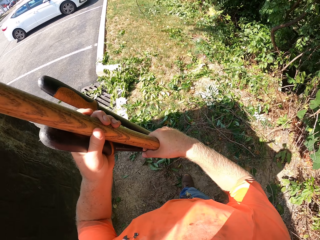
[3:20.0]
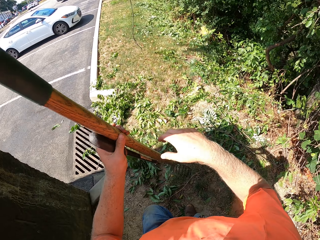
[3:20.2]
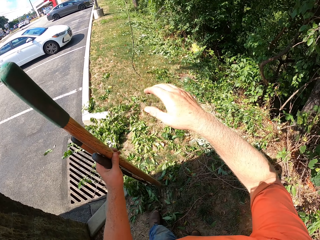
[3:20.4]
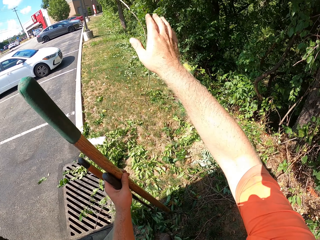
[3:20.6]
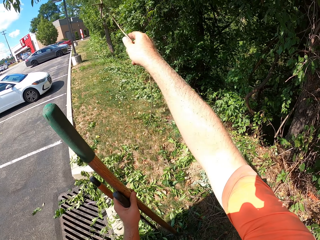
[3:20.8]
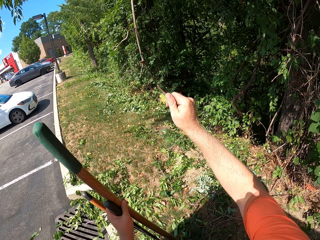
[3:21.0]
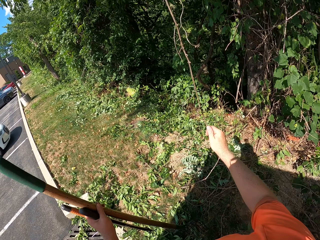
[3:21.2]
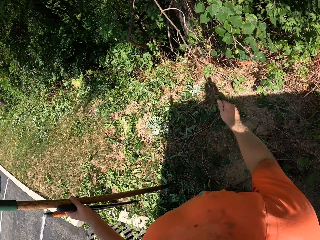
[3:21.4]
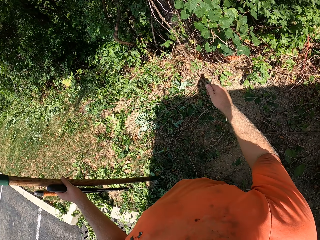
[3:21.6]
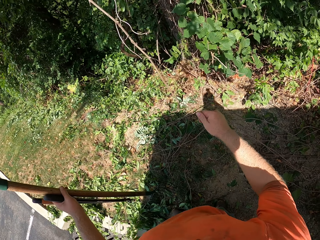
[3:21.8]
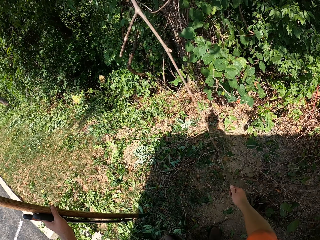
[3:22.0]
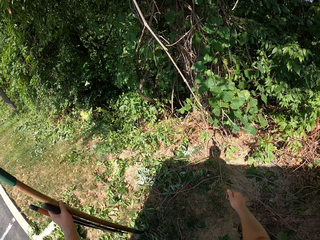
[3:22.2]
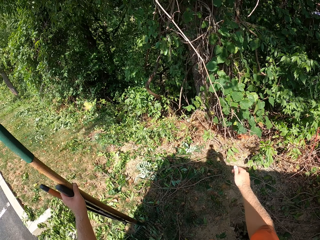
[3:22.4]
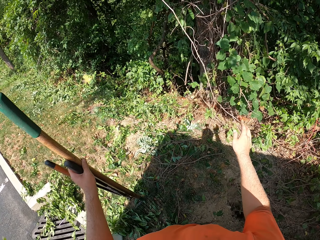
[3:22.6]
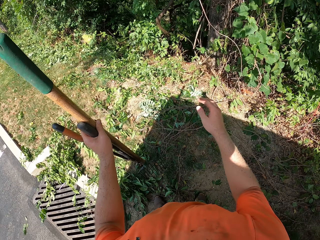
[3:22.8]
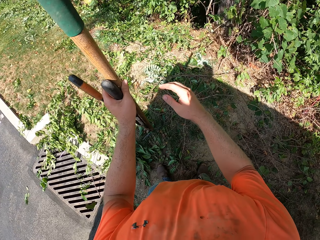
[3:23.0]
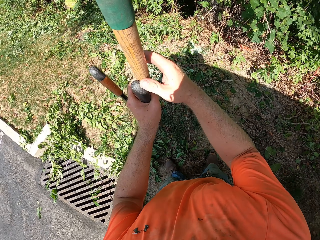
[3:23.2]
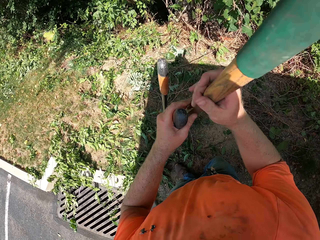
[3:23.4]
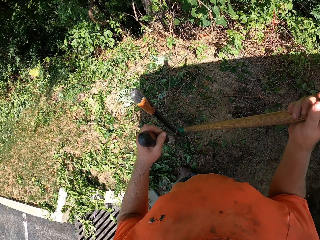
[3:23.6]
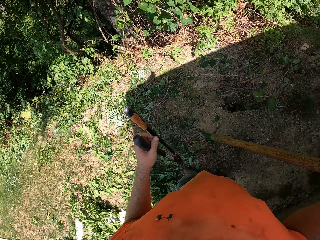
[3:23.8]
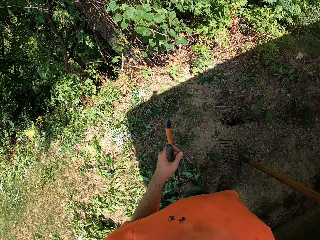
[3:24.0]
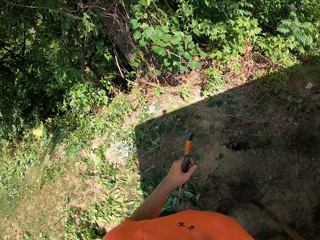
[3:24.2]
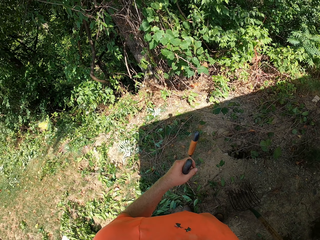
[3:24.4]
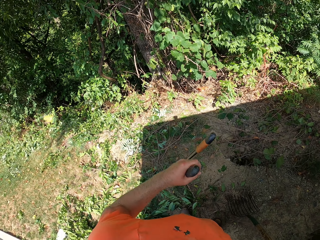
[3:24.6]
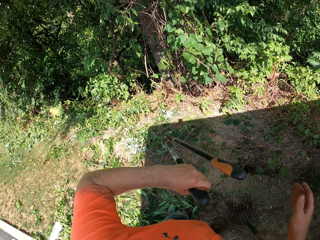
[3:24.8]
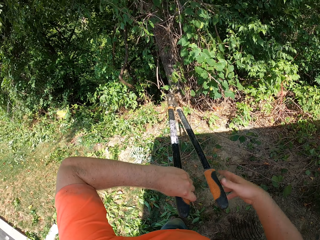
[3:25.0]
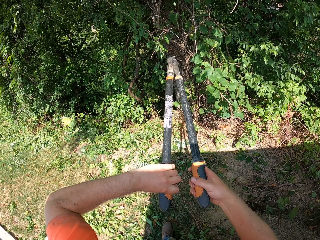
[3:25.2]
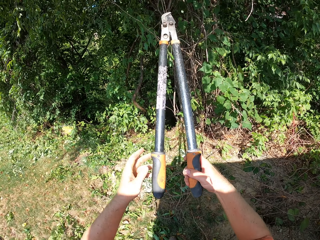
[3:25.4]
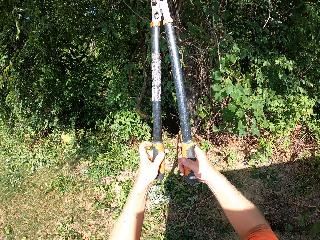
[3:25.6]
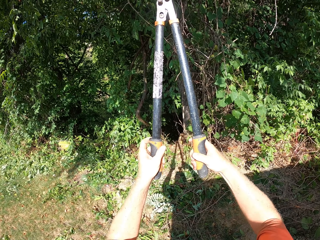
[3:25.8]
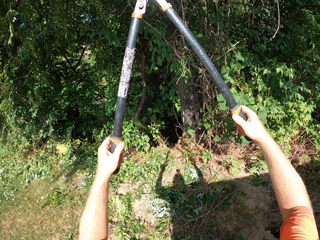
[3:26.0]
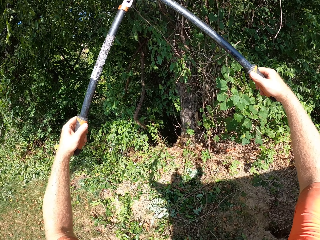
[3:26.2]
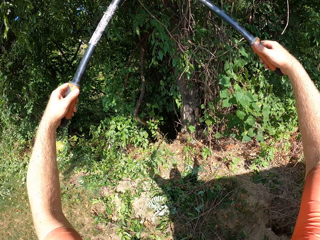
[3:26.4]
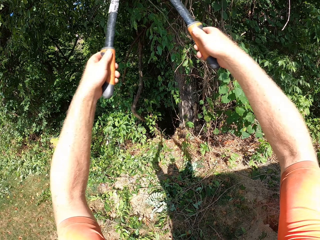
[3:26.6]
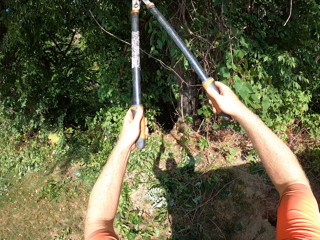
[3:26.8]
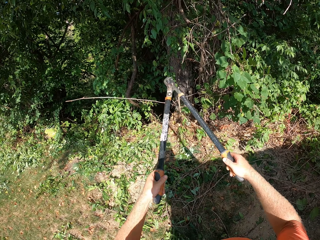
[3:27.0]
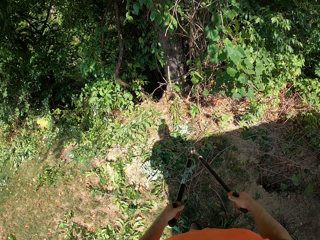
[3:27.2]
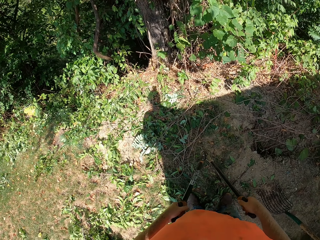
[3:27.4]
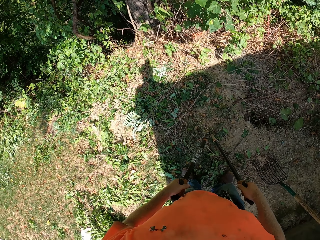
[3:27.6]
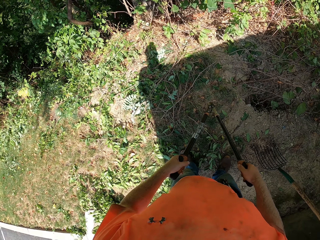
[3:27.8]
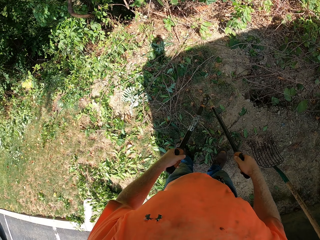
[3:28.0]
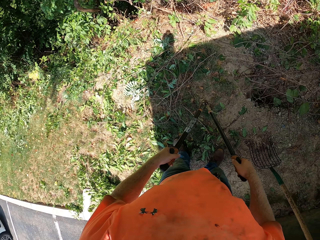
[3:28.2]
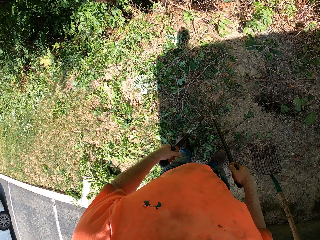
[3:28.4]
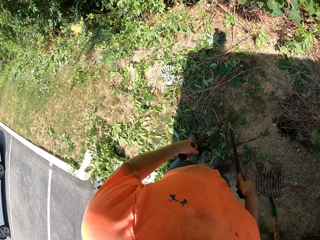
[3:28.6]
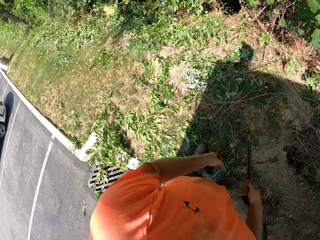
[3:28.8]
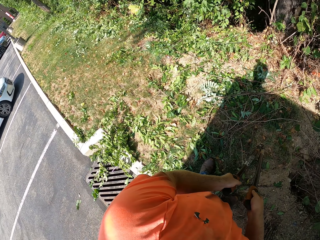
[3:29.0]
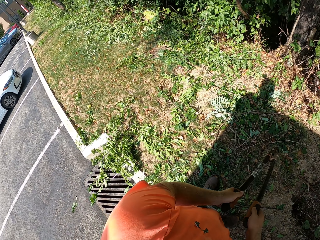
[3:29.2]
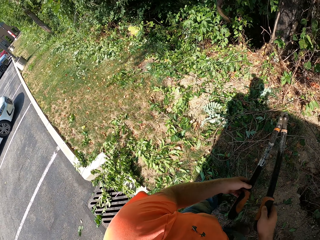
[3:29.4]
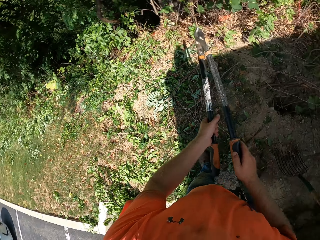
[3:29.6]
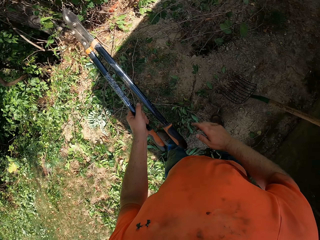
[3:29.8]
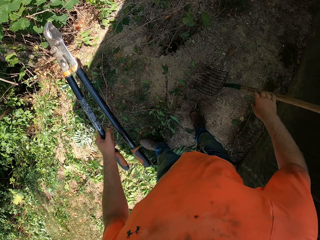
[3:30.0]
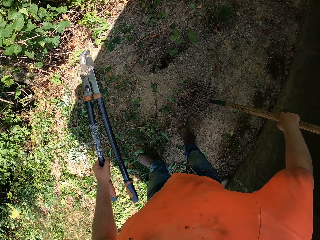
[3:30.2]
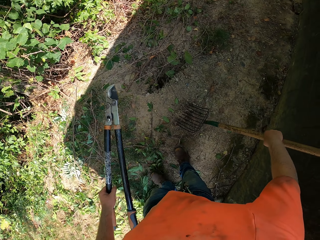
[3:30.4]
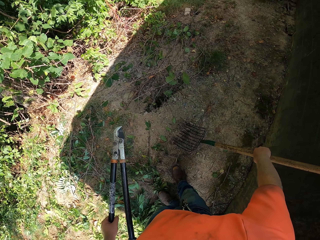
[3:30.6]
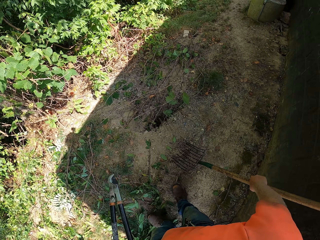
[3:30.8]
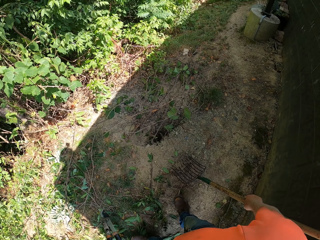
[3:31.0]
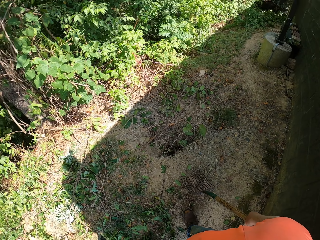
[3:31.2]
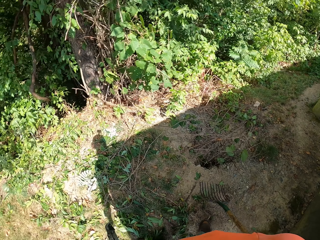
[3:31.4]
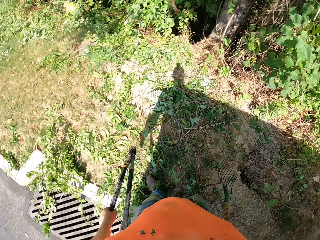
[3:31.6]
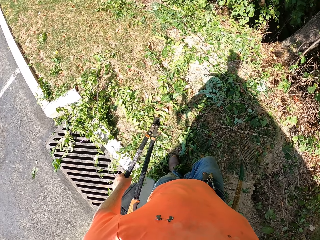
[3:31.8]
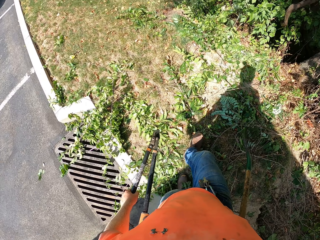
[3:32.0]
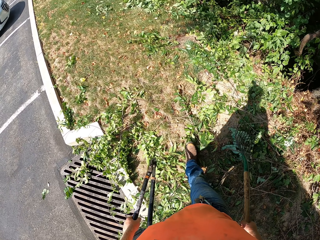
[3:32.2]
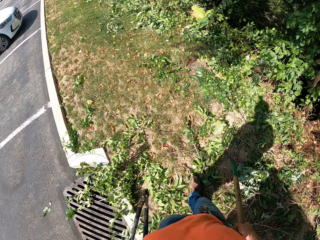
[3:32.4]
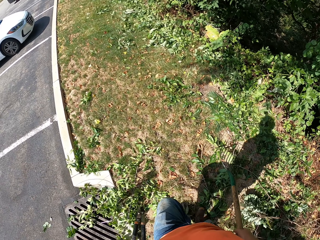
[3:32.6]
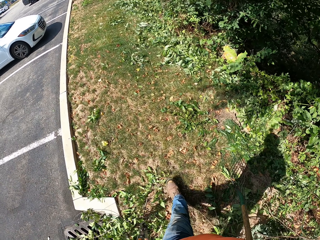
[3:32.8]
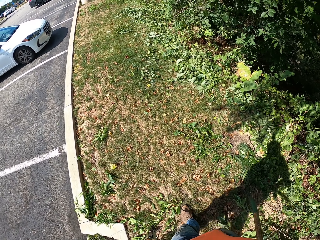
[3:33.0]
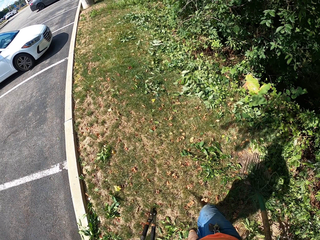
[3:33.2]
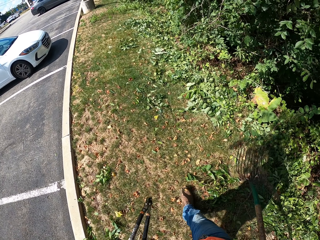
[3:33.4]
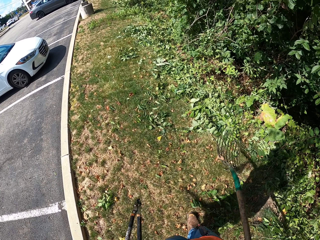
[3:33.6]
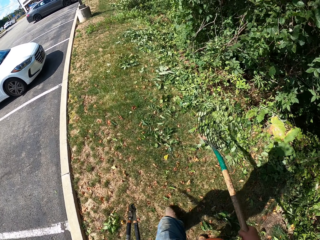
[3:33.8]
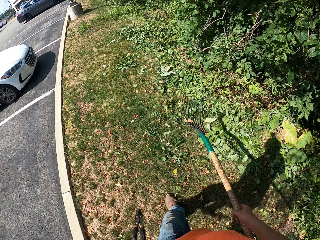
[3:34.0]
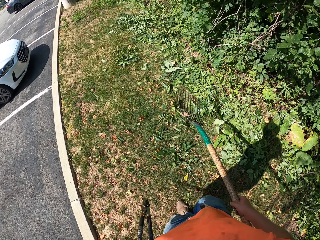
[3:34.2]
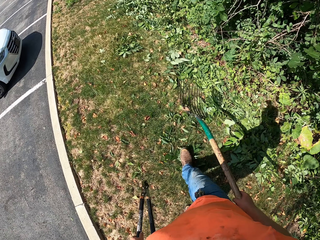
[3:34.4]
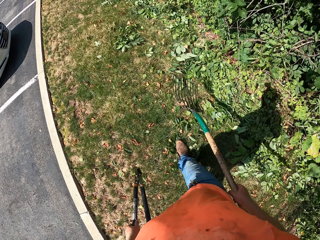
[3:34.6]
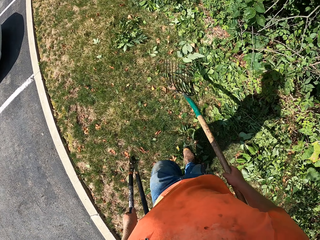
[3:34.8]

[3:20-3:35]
The camera wearer pulls a twig from a tree with his right hand. He passes the rake from his left hand to his right hand and places the rake by the wall with his right hand. He cuts the twig from the tree with the anvil lopper in his hands. He picks up the rake with his right hand. He walks around.

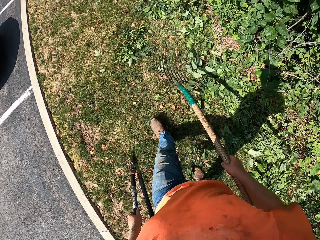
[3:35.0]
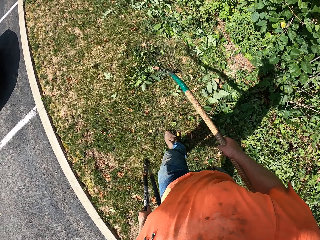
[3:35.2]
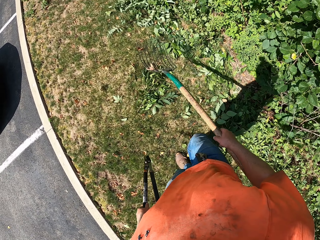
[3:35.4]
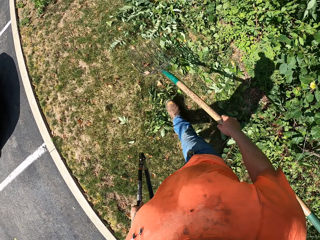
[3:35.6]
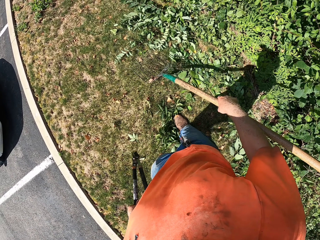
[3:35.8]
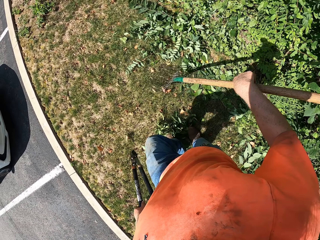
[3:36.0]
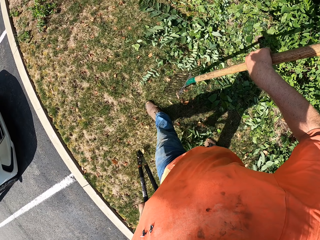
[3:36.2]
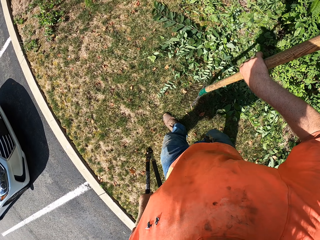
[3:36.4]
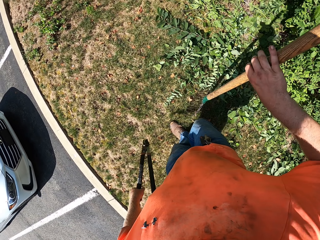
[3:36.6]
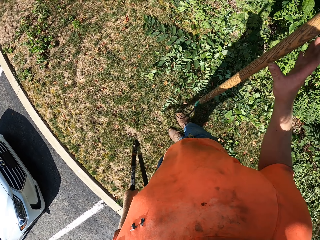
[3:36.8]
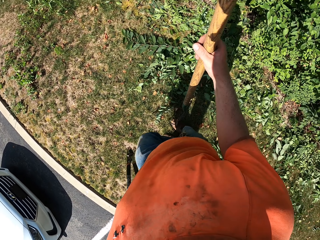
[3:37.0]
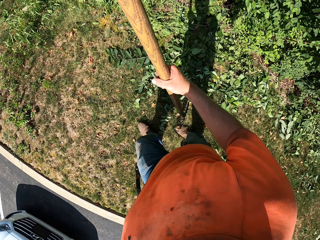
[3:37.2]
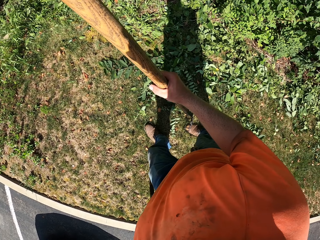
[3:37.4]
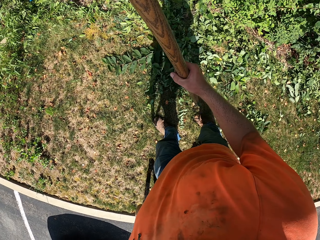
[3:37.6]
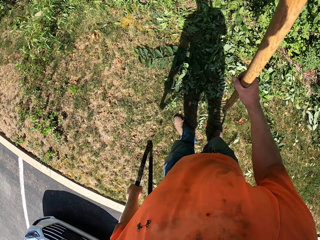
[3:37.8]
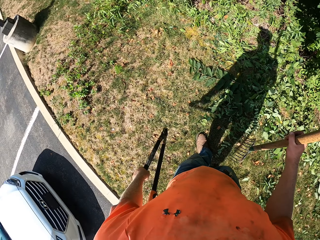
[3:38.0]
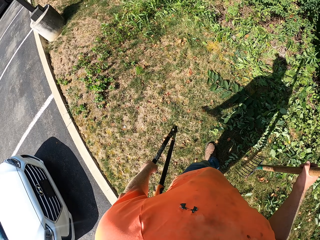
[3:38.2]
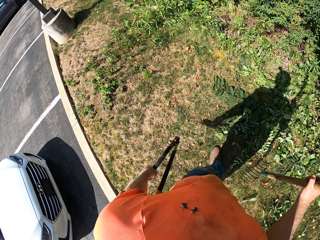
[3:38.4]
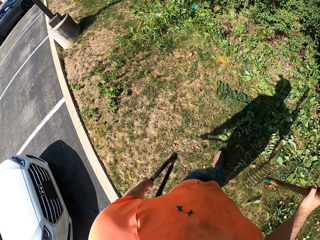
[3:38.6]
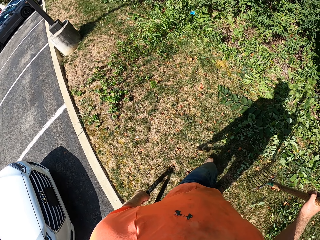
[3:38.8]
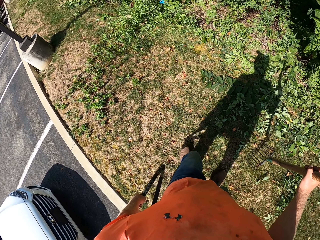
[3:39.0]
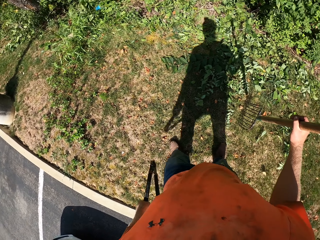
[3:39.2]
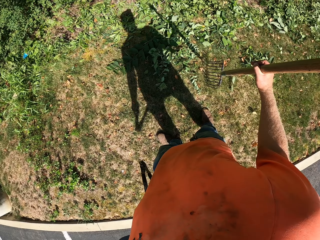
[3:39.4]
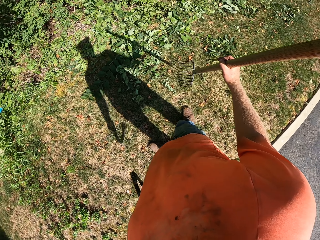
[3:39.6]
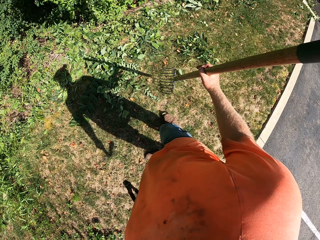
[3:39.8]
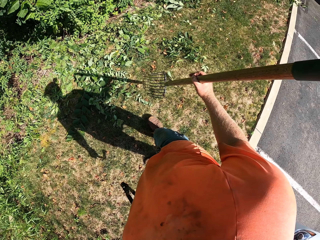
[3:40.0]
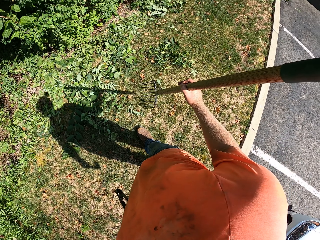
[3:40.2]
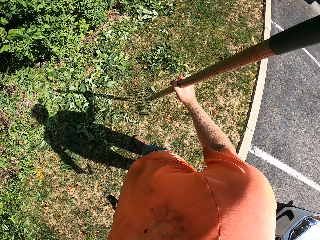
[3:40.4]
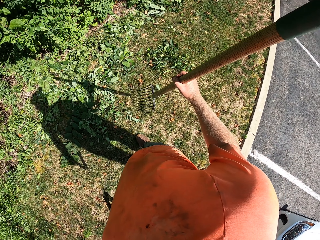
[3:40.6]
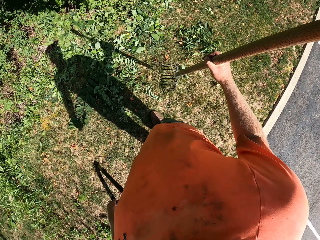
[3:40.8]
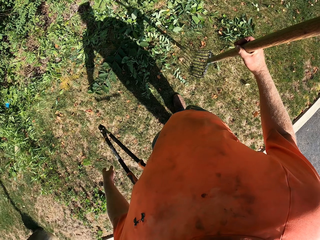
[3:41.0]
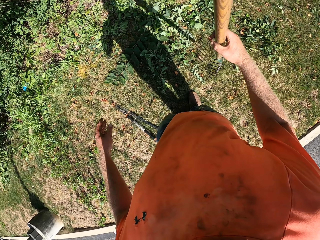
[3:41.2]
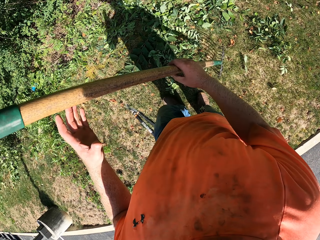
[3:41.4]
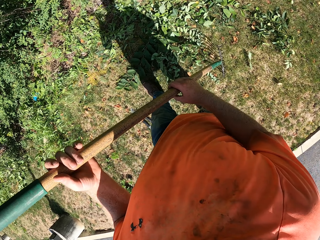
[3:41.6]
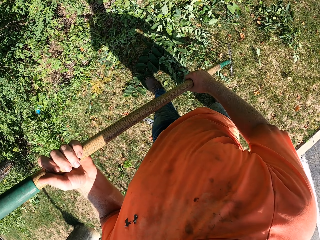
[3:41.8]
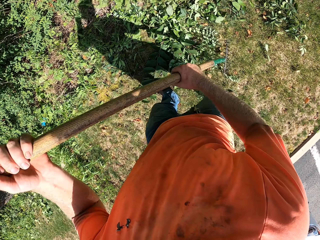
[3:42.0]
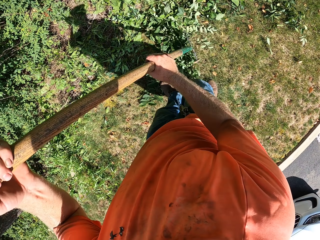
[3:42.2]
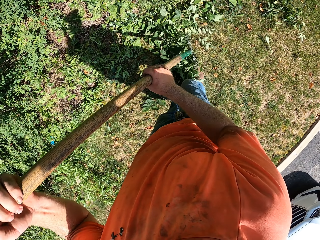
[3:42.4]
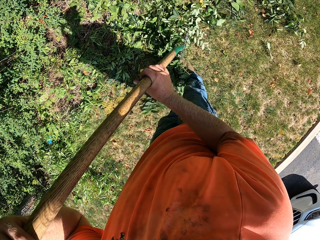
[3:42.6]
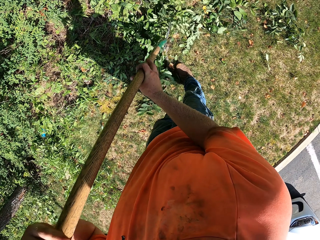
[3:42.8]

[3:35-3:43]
The camera wearer rests the rake down. He drops the anvil lopper on the ground with his left hand. He gathers twigs on the ground with the rake in his hands.
